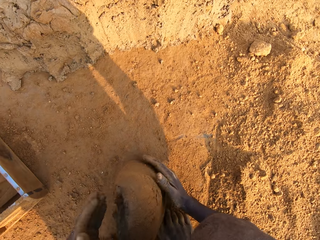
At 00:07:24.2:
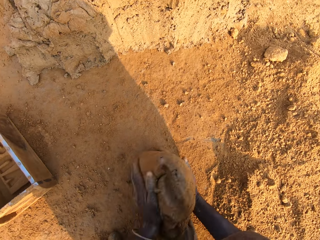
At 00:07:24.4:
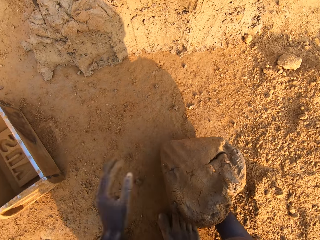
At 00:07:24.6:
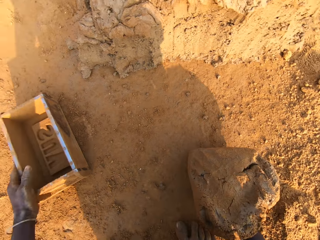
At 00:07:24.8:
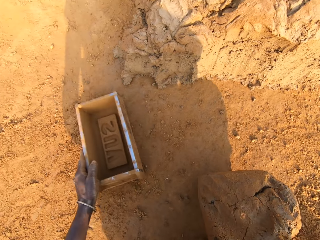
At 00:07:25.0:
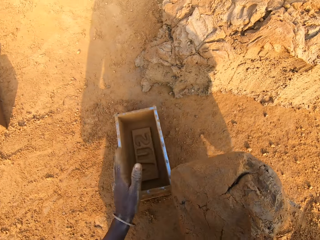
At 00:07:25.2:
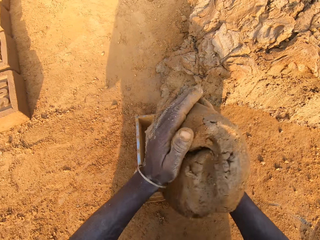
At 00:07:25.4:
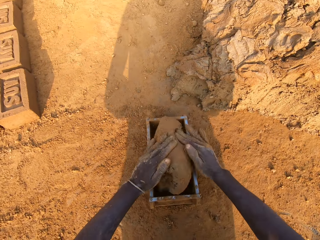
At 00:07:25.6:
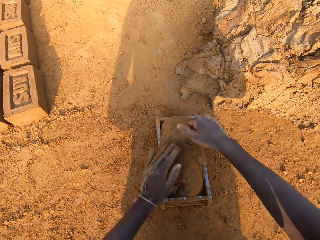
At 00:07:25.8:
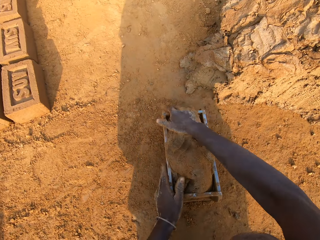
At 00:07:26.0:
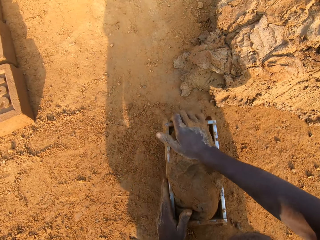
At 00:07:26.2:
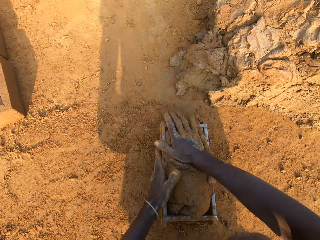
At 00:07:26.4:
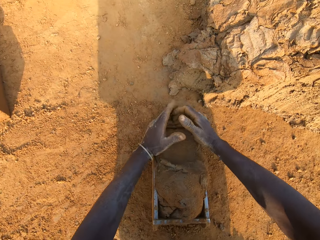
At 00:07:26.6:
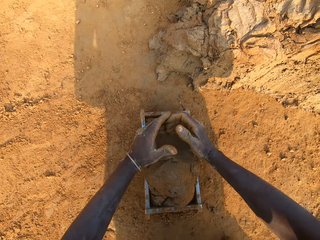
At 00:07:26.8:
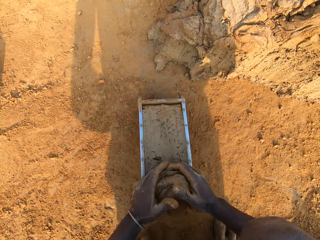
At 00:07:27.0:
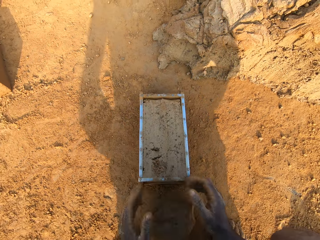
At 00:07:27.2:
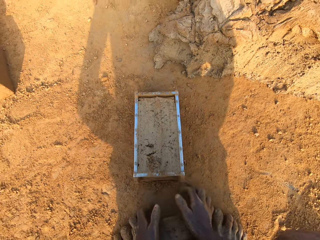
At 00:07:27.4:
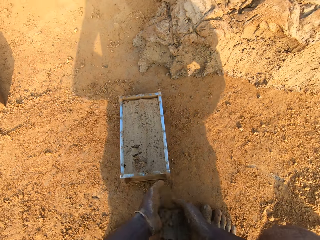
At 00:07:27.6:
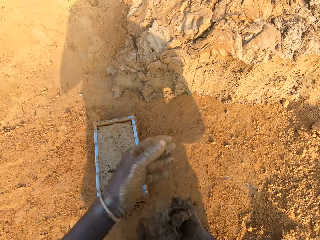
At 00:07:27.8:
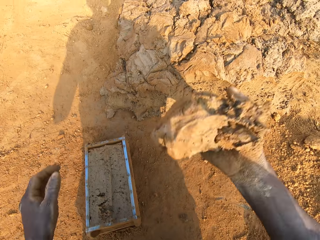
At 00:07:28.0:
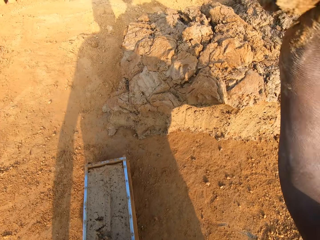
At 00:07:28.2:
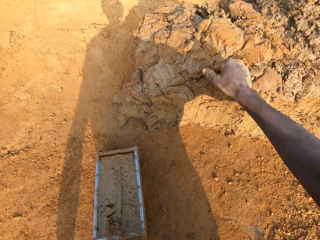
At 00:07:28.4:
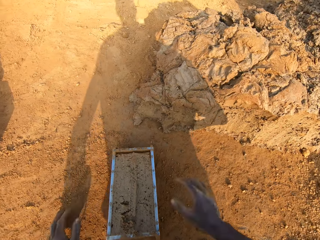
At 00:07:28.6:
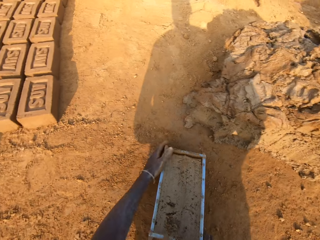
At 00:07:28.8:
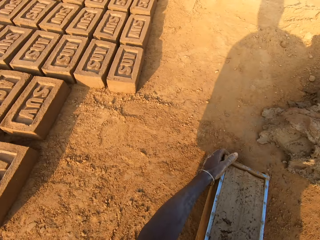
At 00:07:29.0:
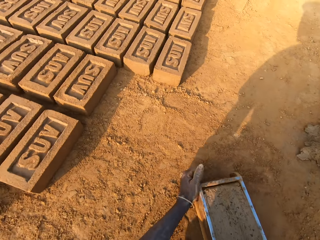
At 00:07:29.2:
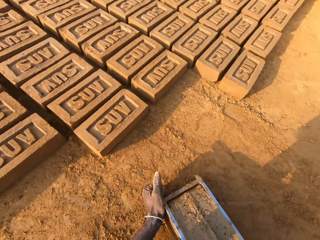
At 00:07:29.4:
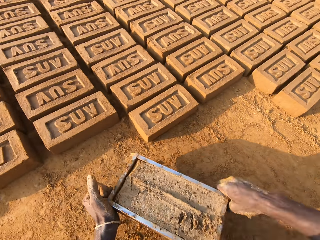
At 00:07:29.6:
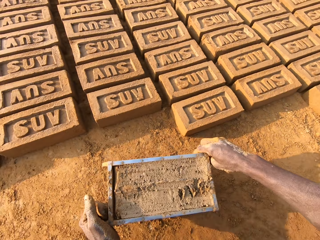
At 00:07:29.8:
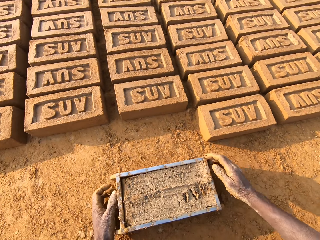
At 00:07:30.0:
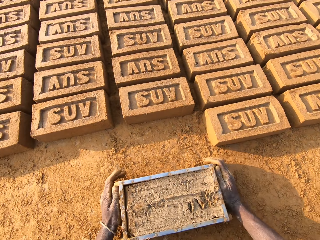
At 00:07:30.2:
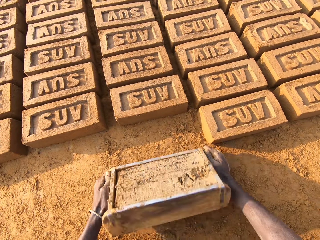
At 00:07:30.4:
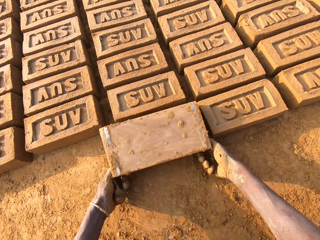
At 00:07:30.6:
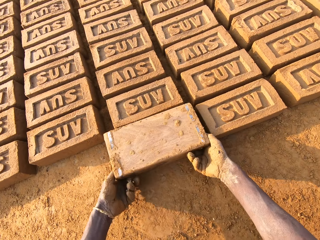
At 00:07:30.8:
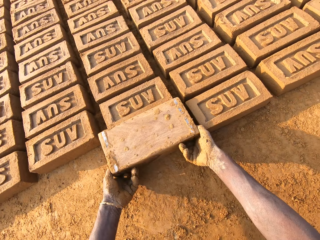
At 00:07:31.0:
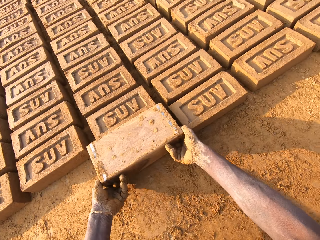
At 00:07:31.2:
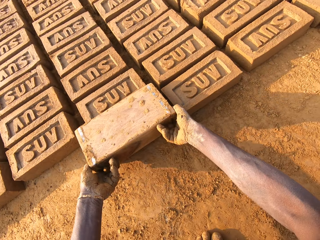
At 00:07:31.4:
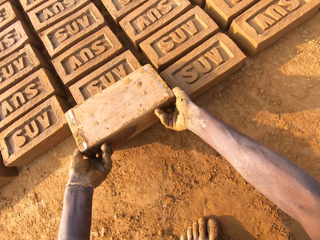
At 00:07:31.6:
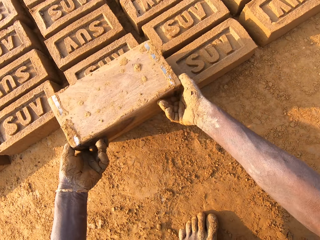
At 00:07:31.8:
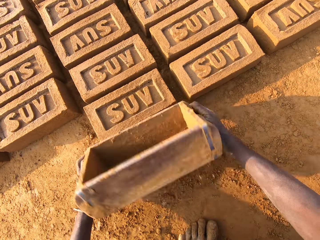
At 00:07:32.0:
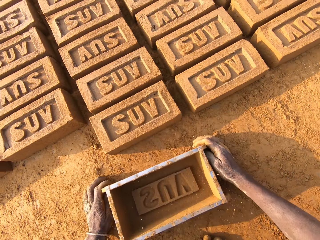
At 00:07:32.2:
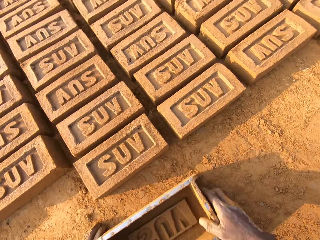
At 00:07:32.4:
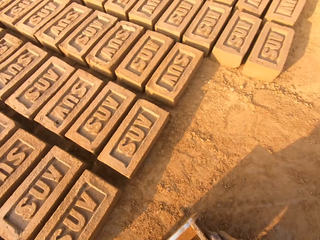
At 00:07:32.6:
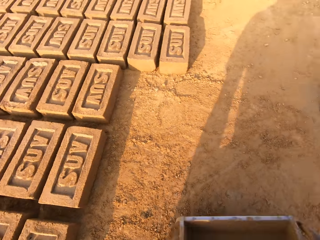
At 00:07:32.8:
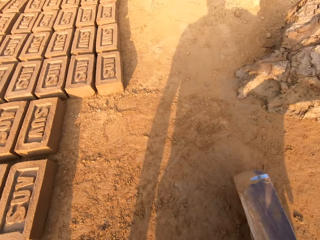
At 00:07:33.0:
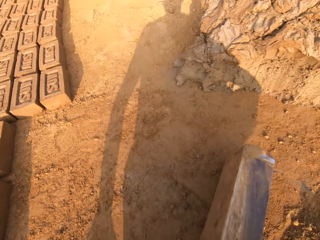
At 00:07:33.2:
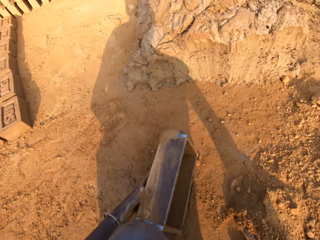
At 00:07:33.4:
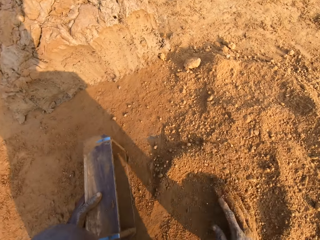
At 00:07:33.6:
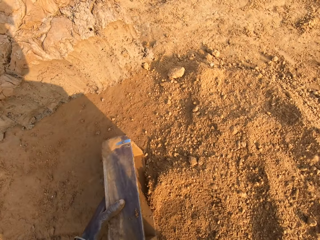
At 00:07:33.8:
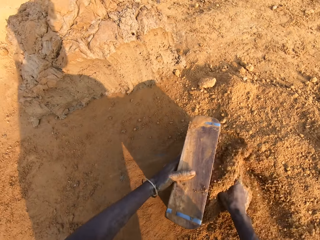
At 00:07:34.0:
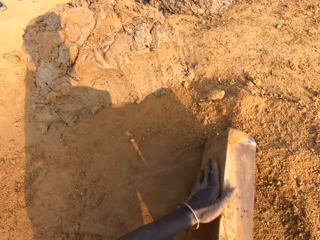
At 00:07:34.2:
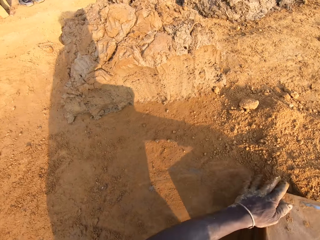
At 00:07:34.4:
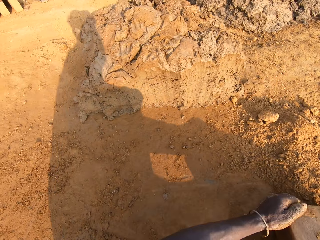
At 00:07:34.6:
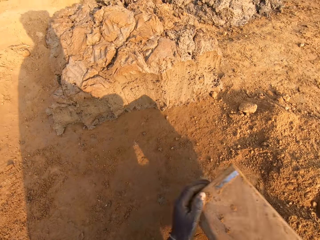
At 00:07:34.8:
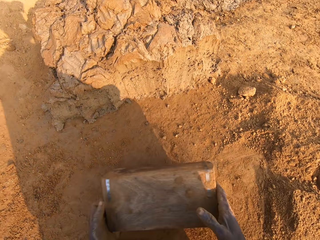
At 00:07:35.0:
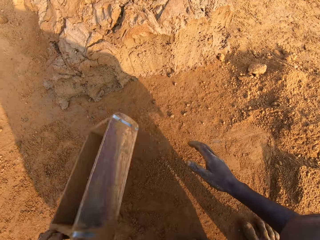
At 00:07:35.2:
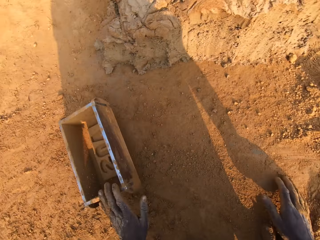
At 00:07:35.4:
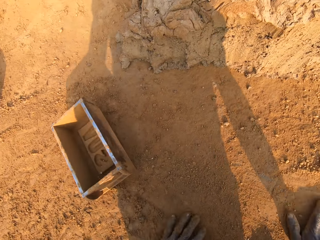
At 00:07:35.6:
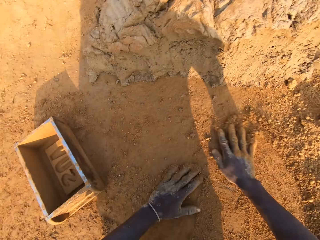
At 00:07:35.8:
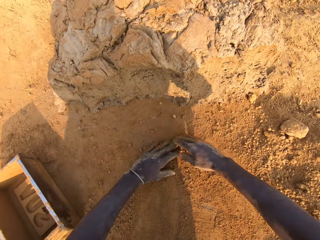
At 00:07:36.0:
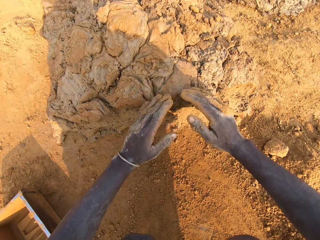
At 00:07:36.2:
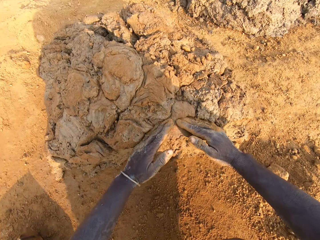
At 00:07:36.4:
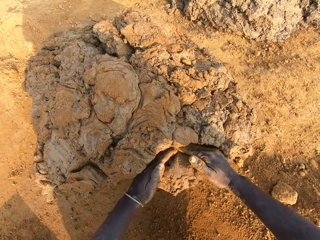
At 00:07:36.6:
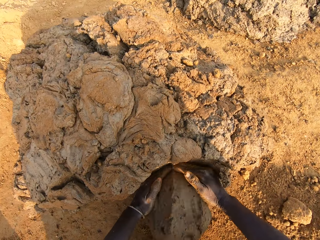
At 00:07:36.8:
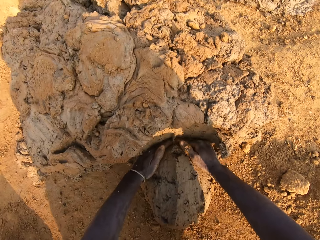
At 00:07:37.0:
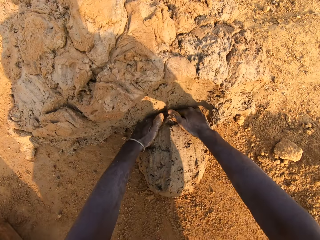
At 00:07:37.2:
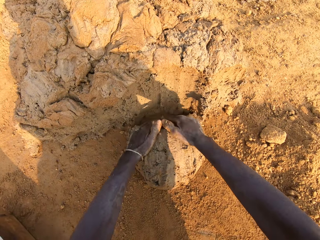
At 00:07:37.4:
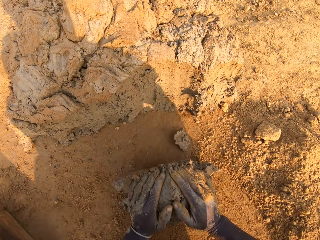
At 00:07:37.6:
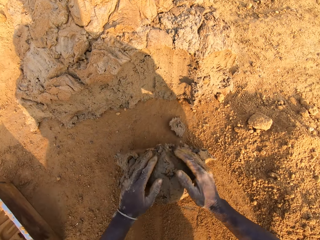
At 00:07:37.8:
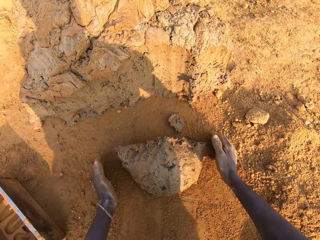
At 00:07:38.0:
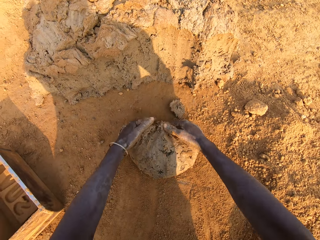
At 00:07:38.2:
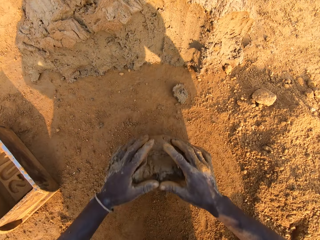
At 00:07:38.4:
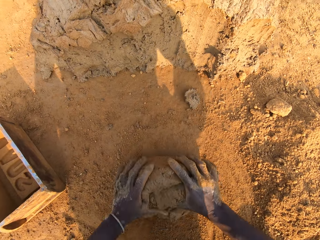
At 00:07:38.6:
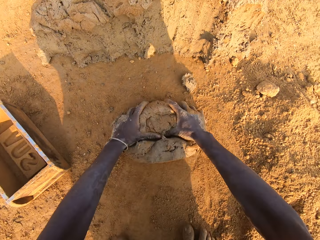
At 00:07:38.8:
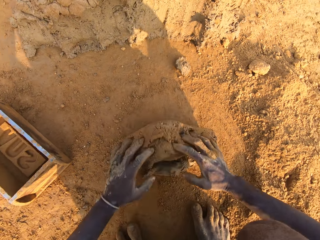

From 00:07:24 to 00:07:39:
The camera wearer adjusts the brick mold or box with his left hand. He puts the clay mix or mud in the brick mold. He cuts out excess clay mix from the brick mold with both hands. He throws the portion of clay mix on the floor with his right hand. He moves the brick mold with his hands. He pours the clay mix from the brick mold on the ground. He puts the brick aside. He moves the brick mold with his hands. He puts sand into the brick mold with his right hand. He drops the box. He cuts out a portion of clay mix with both hands. He picks up the mud. He molds the portion of clay mix with both hands.

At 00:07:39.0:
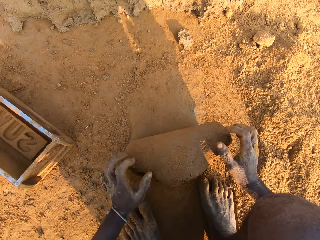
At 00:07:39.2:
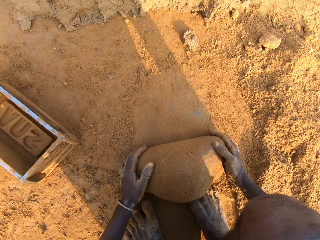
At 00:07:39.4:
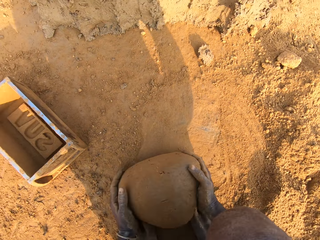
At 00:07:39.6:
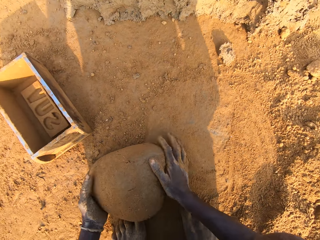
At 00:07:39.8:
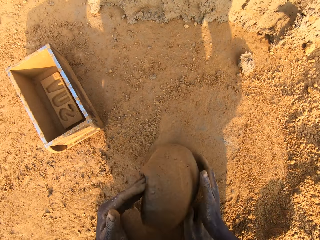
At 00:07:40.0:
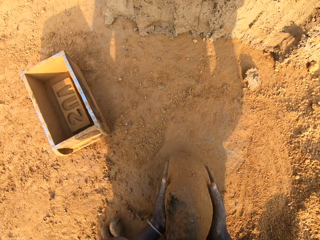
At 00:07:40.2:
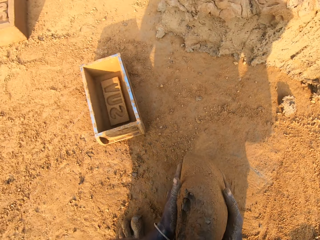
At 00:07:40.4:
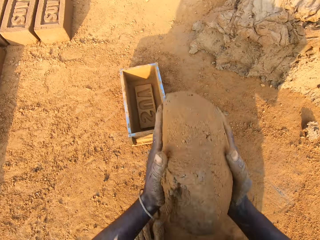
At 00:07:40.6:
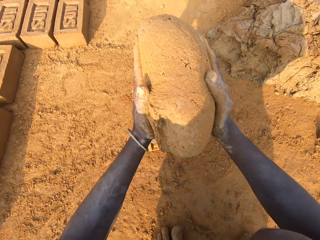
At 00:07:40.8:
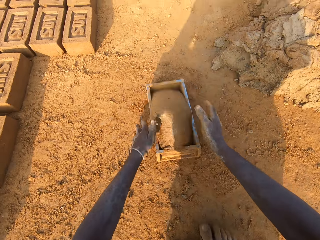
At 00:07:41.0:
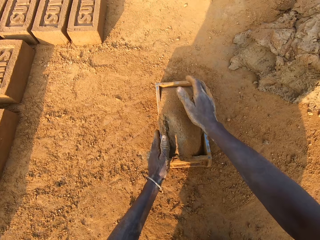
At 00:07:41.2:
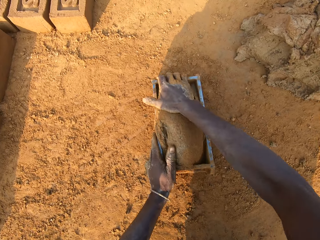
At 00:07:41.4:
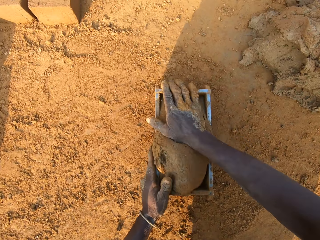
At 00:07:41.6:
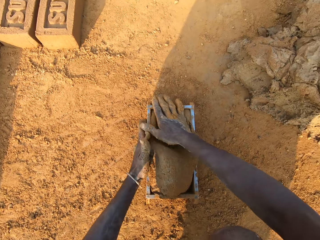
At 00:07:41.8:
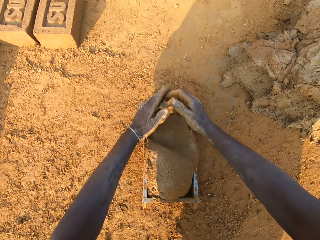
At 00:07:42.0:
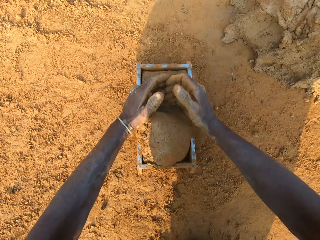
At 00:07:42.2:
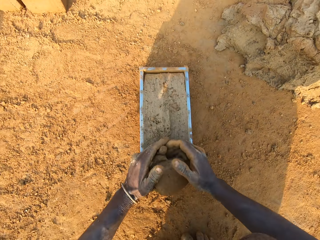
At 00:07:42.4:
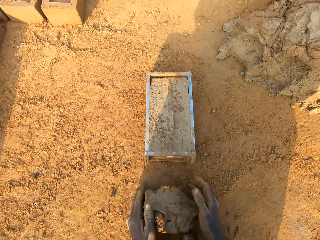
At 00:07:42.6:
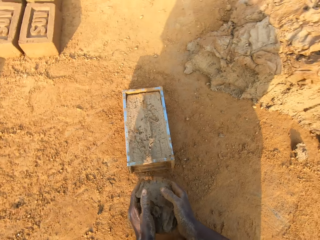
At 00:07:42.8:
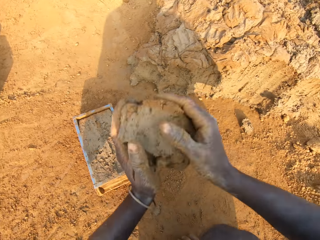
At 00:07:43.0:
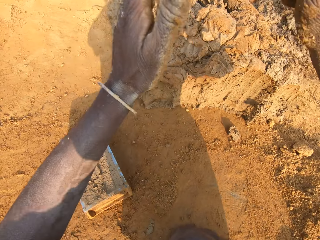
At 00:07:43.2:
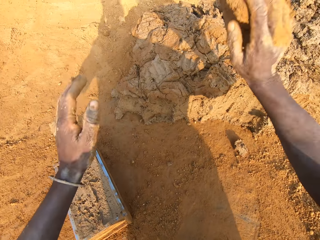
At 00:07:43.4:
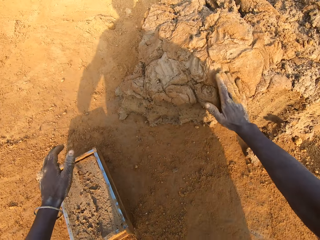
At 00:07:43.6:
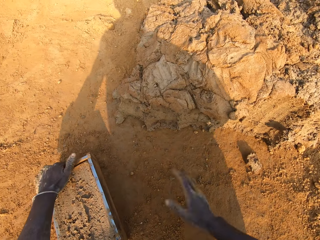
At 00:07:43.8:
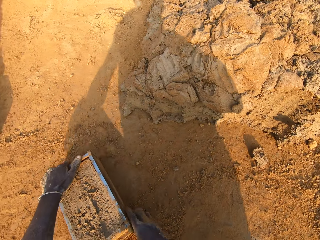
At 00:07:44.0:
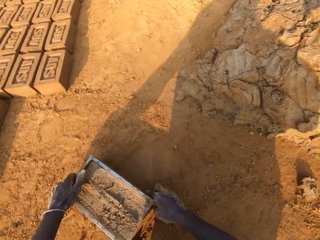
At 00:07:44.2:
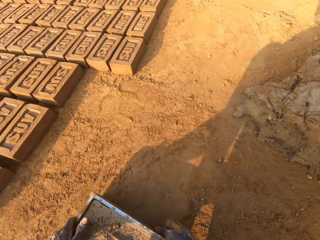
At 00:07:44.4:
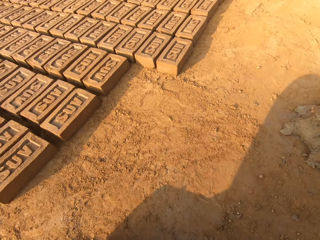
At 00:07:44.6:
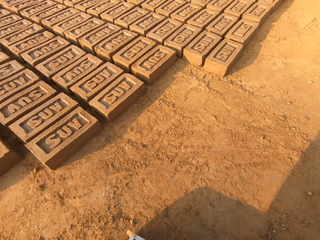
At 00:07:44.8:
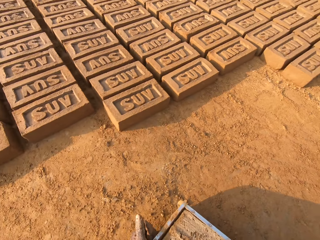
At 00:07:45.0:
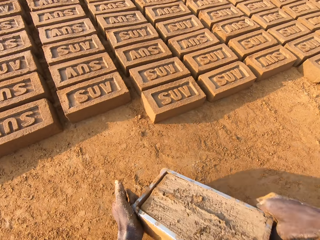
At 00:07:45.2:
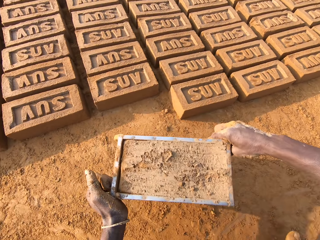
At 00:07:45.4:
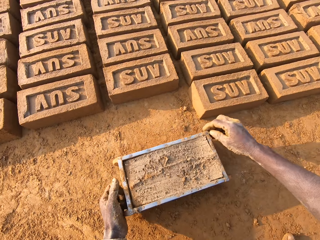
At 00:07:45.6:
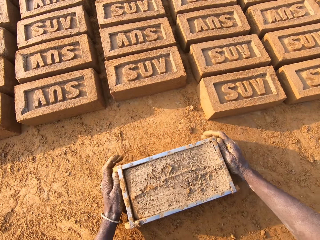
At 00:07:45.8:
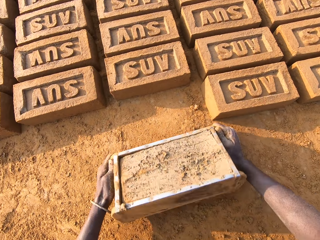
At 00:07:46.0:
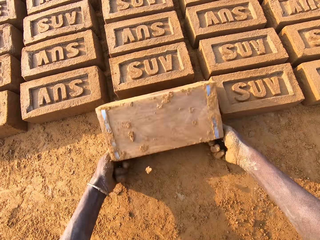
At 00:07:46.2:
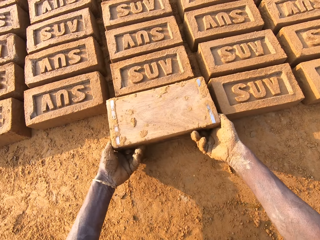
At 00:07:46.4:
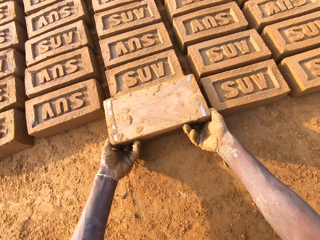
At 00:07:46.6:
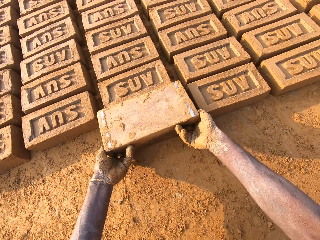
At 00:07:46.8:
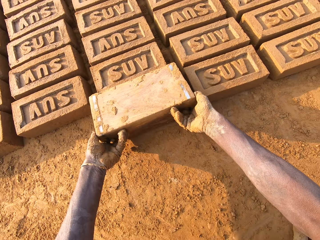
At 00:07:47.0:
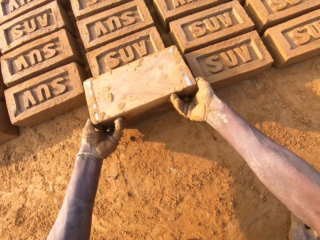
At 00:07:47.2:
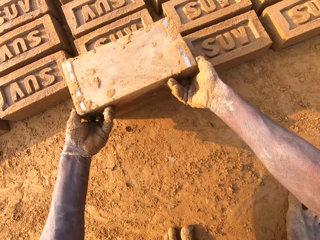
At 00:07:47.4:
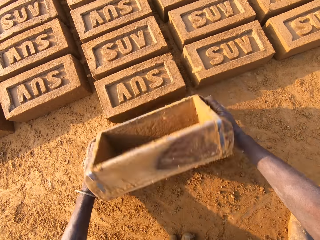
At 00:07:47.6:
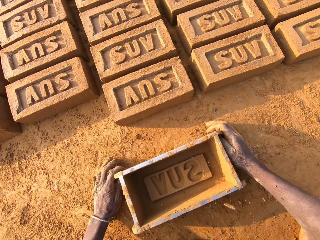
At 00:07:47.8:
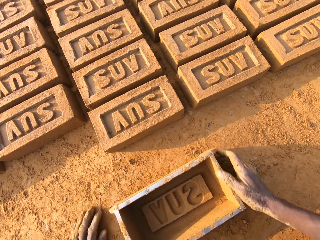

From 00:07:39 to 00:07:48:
The camera wearer puts the clay mix in the brick mold. He cuts out excess clay mix from the brick mold with both hands. He throws the portion of clay mix on the floor with his right hand. He moves the brick mold with his hands. He puts the brick aside. He pours the clay mix from the brick mold on the ground.
